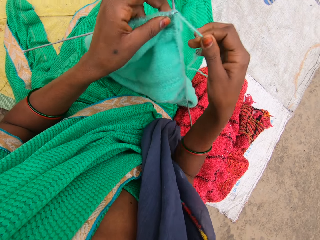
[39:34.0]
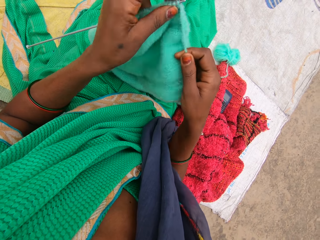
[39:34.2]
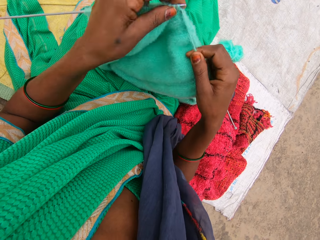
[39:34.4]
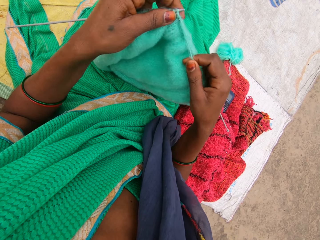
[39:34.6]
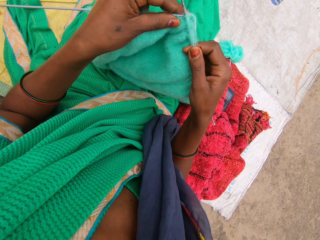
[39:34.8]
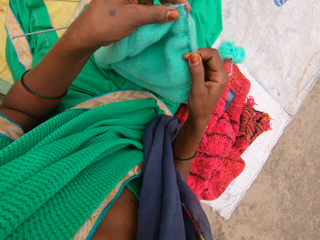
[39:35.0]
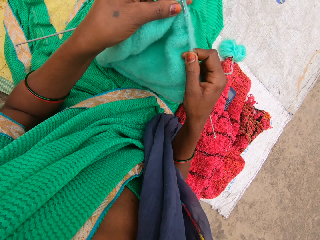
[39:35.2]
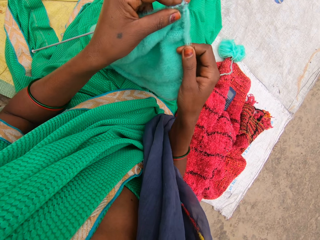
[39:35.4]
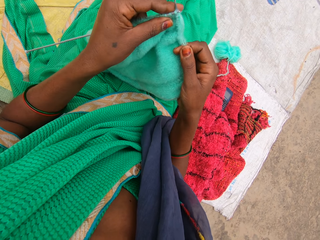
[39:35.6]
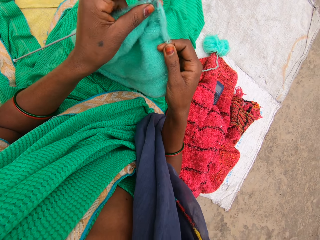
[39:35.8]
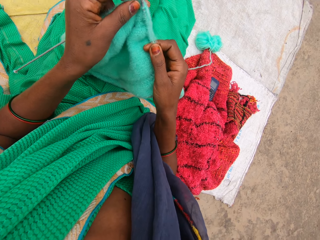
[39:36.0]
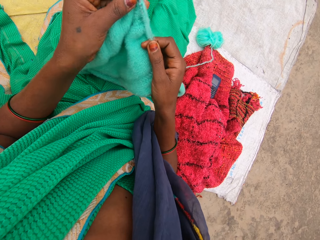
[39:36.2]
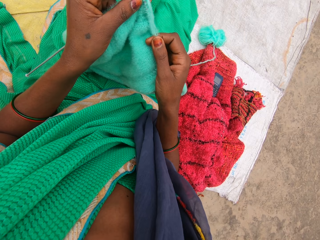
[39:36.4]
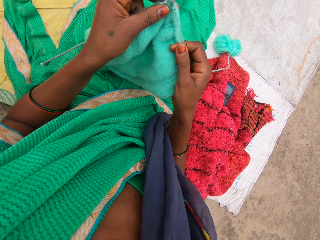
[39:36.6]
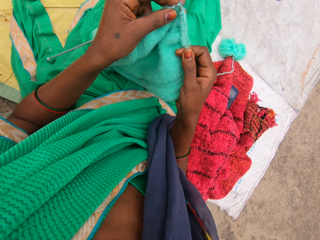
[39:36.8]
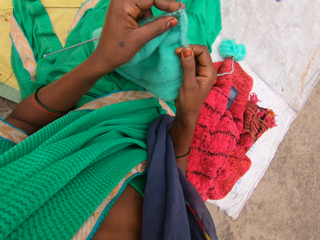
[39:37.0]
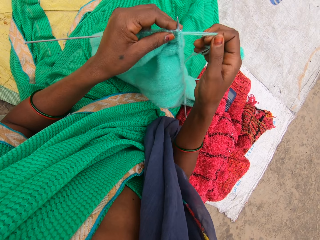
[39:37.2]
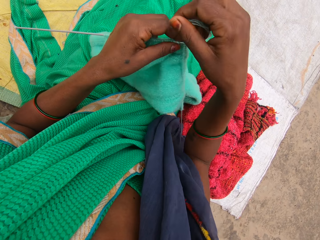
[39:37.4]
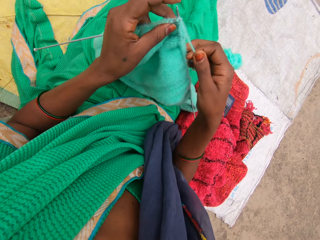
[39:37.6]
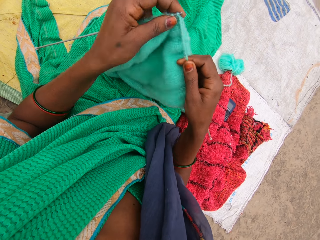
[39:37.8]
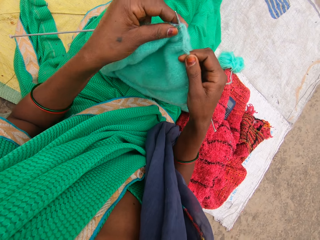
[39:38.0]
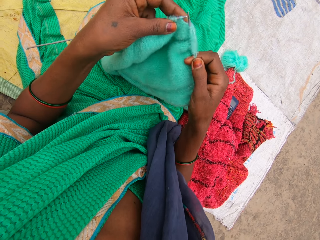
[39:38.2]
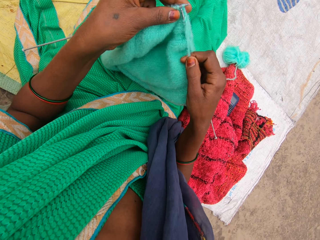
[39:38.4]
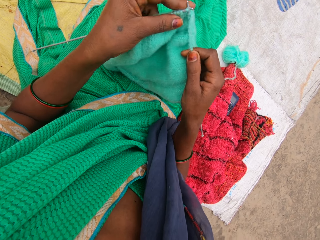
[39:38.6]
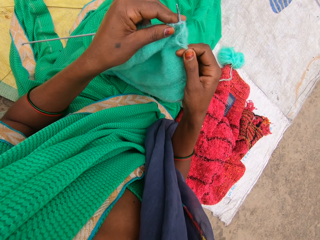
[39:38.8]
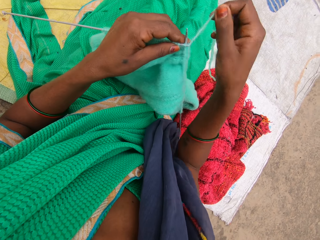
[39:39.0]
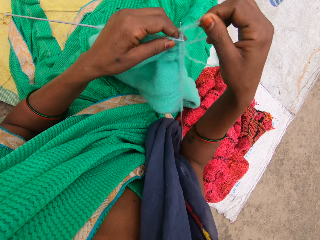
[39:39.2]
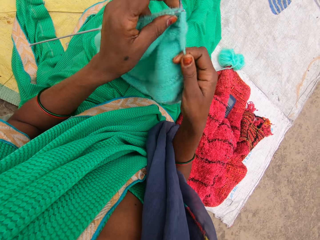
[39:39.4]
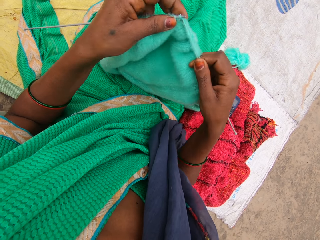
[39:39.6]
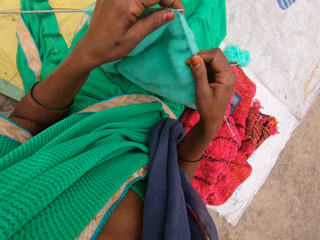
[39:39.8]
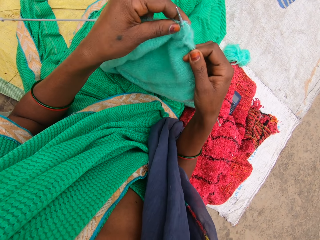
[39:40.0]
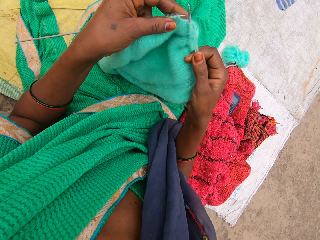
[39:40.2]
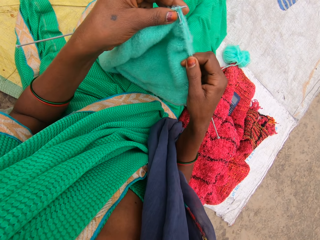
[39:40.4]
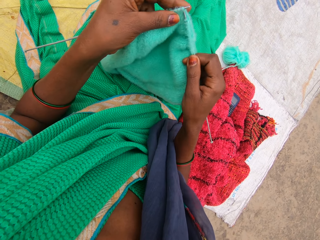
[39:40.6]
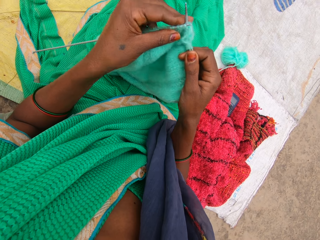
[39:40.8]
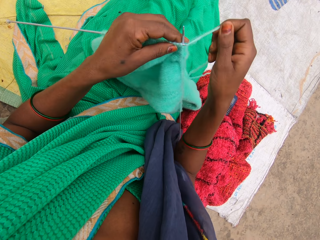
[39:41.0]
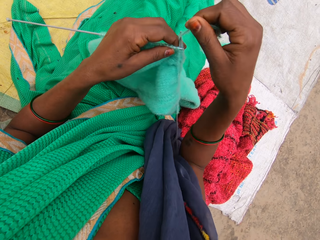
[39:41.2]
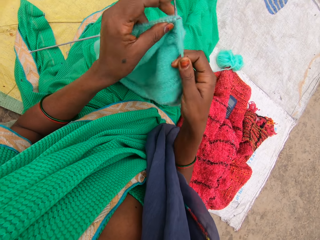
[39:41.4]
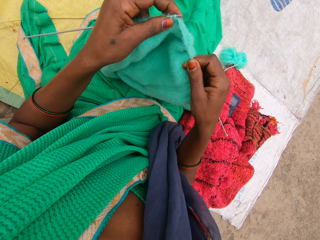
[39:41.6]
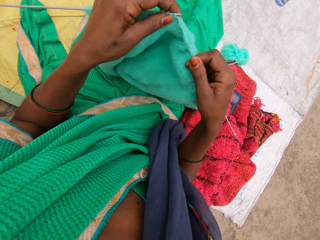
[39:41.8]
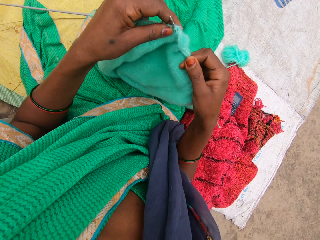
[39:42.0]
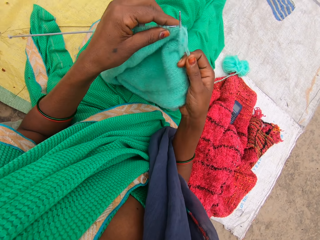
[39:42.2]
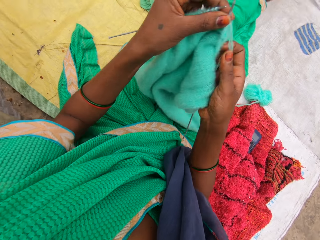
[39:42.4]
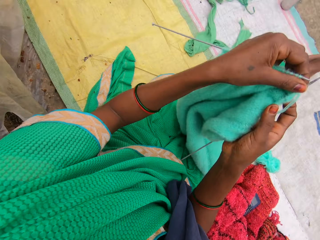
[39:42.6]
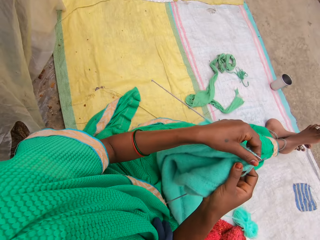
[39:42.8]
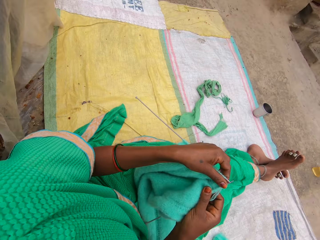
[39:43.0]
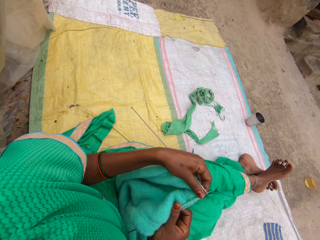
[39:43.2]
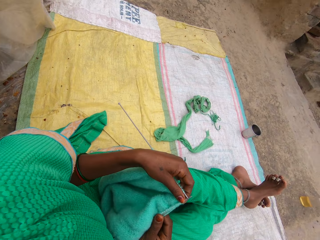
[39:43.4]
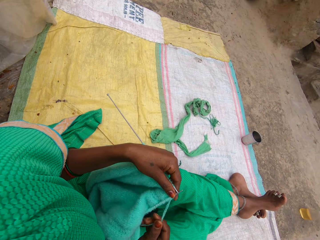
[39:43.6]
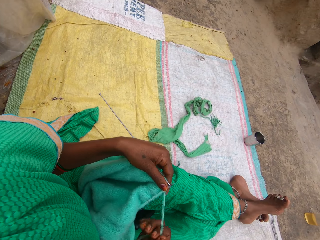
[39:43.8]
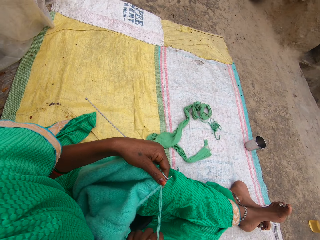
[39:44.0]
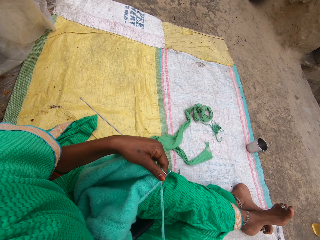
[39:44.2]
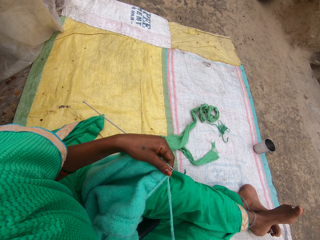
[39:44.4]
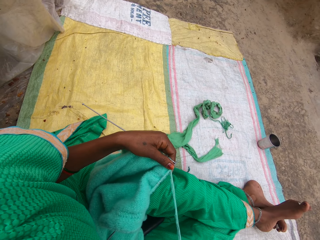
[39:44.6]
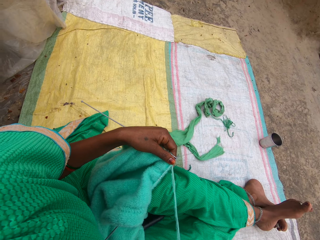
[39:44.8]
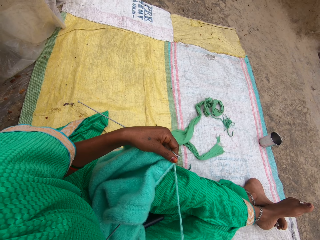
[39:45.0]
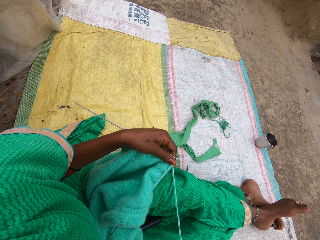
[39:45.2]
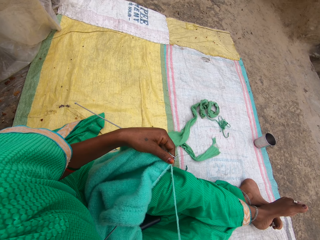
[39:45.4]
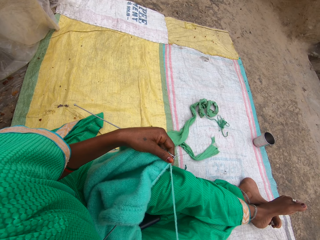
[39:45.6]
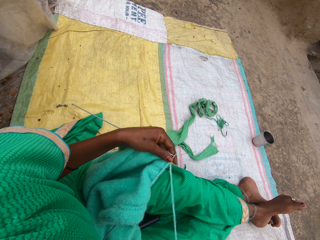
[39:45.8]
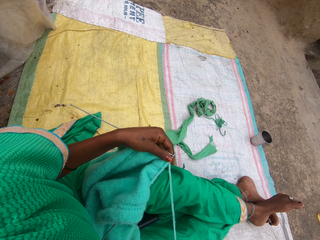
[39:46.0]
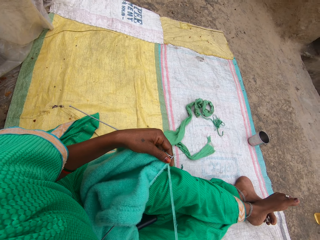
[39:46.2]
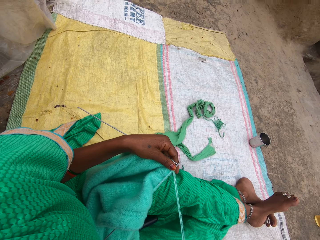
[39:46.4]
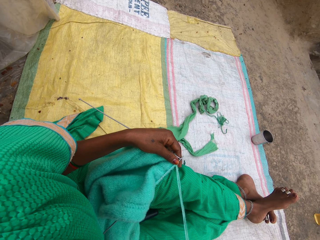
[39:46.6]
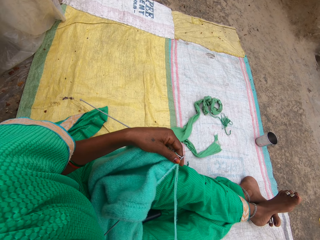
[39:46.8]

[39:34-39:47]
The camera wearer converses with someone. They sew the piece of cloth. They lift the knitted cloth. They move a hand along the yarn. They look around the compound.

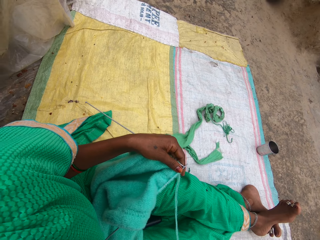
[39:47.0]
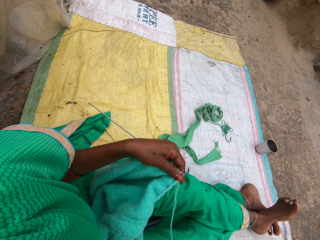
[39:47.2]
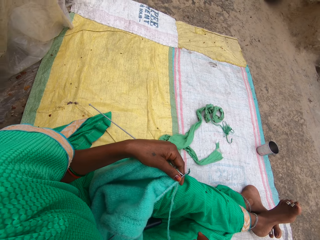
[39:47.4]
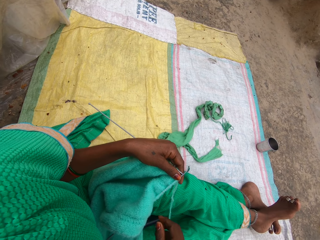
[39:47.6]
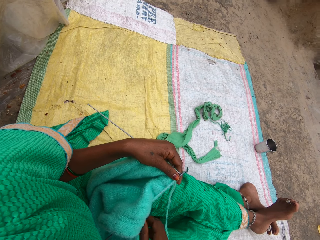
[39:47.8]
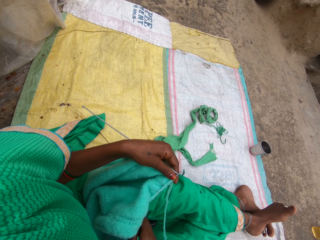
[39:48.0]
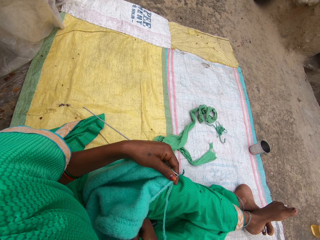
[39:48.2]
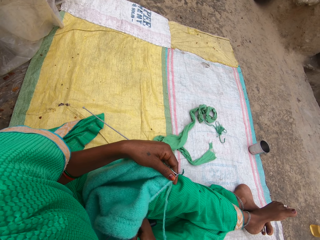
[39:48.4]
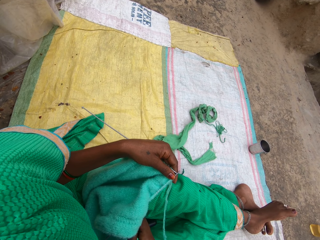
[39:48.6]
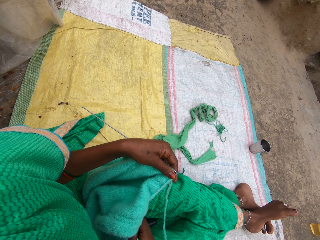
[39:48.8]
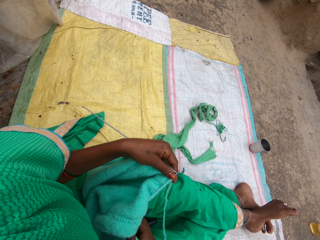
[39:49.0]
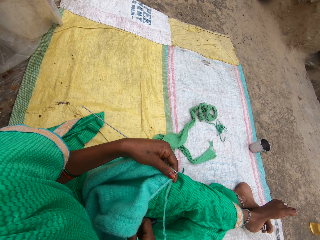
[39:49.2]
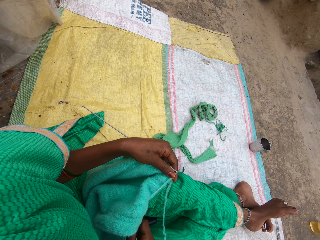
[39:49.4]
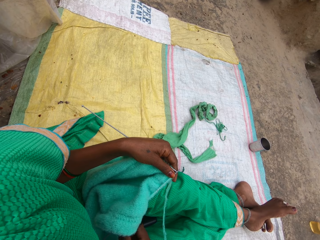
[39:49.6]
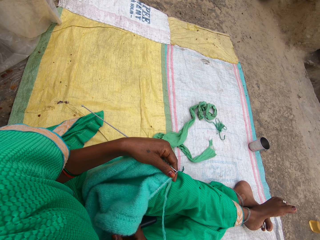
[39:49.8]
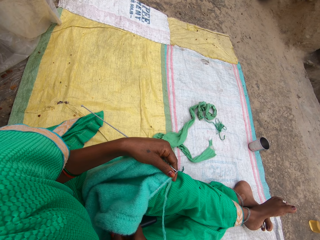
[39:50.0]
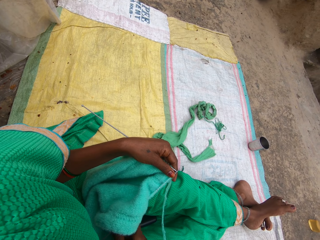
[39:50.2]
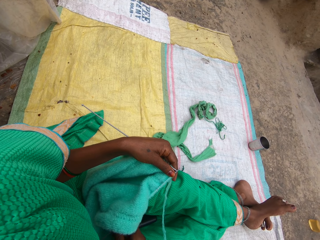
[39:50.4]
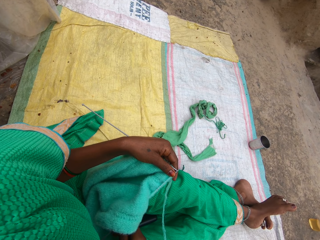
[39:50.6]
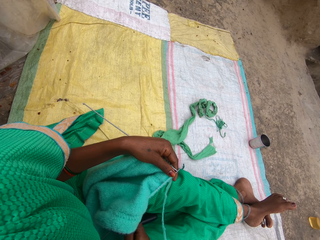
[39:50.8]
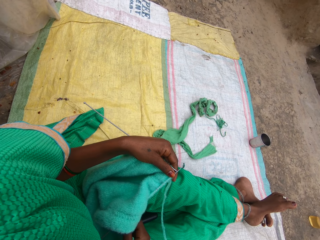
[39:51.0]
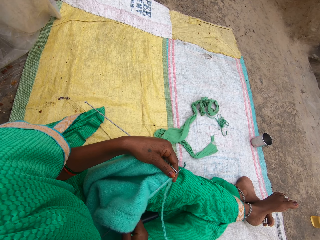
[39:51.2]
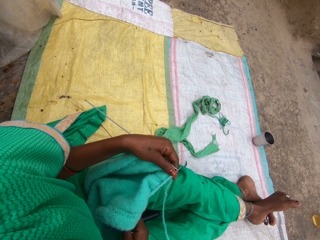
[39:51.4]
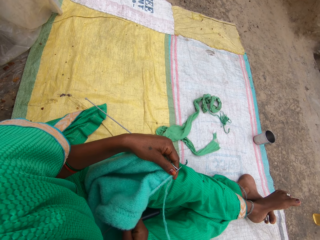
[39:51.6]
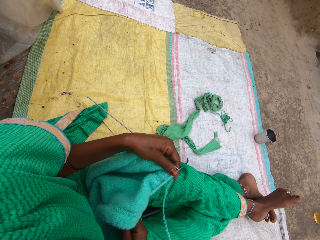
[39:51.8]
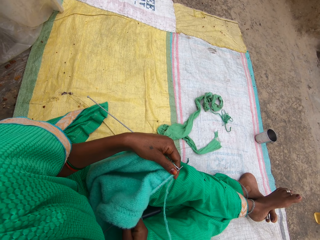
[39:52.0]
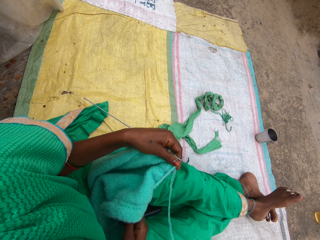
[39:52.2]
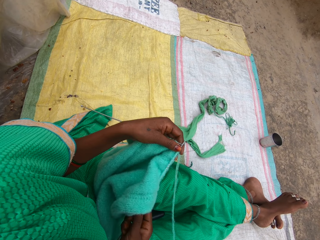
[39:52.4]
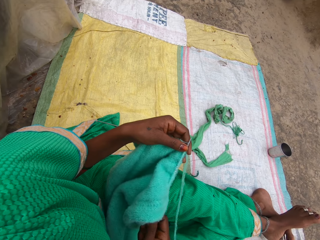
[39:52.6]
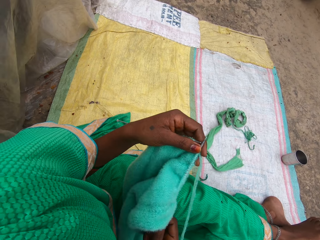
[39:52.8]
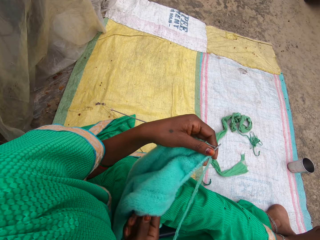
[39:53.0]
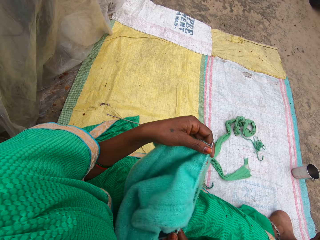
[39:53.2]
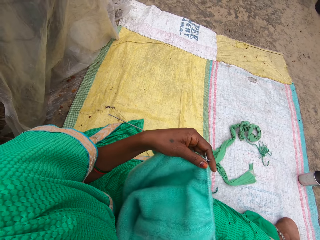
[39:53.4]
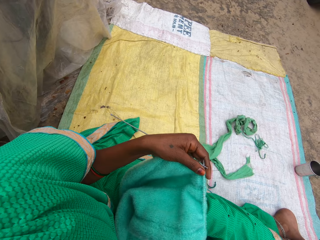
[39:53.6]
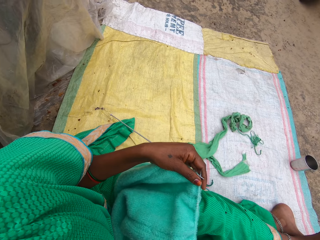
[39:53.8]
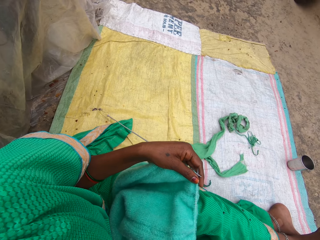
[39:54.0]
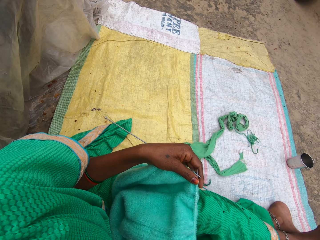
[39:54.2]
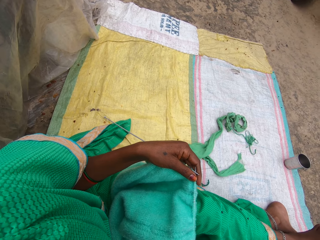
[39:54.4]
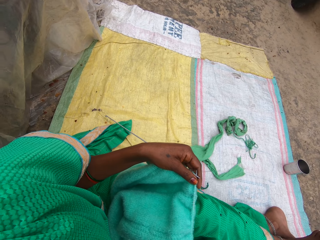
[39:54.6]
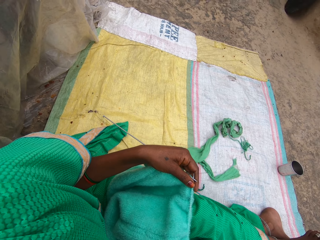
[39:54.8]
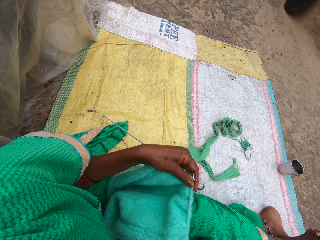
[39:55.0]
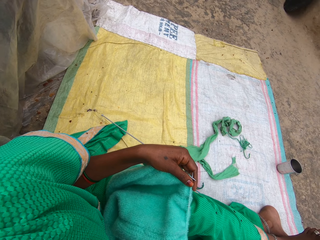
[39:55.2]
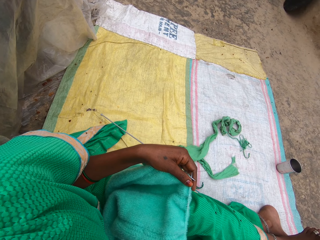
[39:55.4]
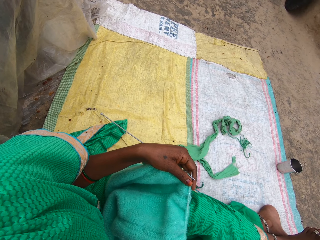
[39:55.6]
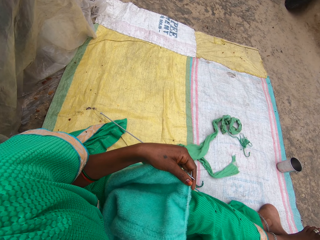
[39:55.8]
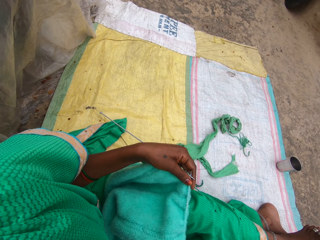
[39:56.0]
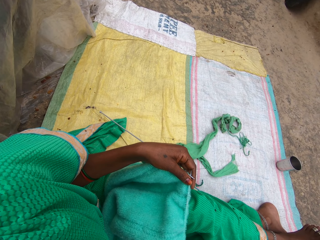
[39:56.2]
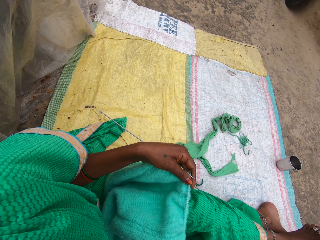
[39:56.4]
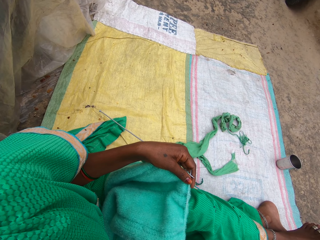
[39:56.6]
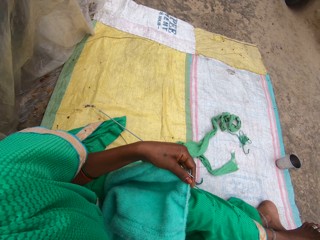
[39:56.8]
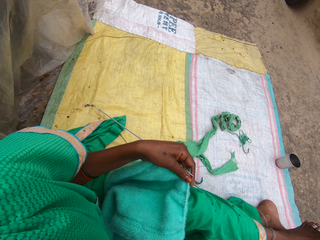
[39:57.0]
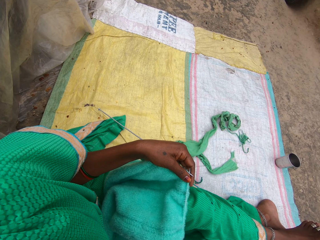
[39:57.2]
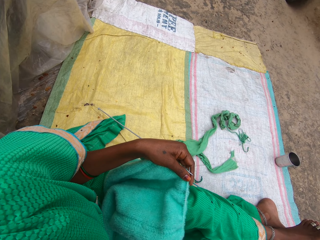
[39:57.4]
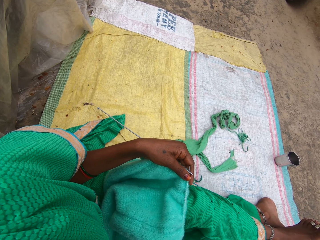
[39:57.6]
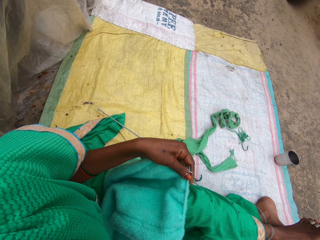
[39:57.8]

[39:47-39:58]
The camera wearer moves a hand towards the knitted cloth. They converse with someone. They look around the compound. They hold the knitted cloth. They converse with someone.
